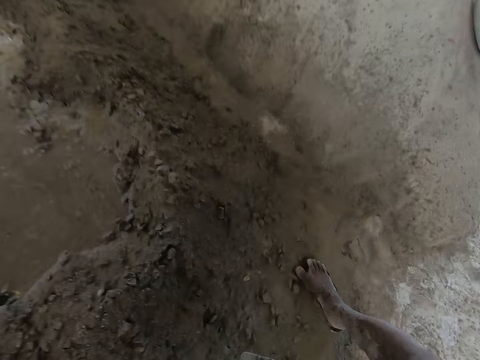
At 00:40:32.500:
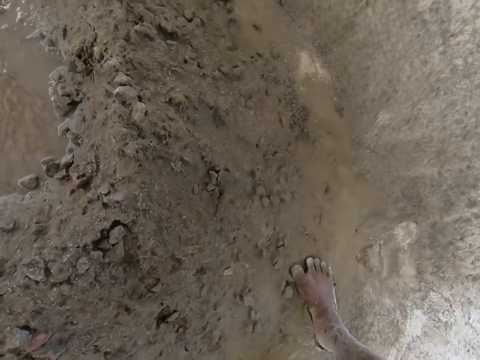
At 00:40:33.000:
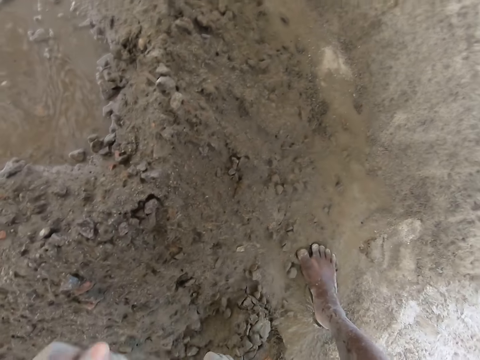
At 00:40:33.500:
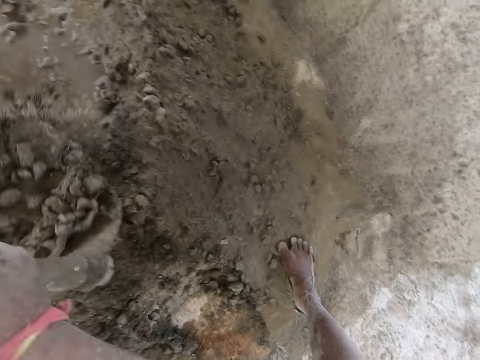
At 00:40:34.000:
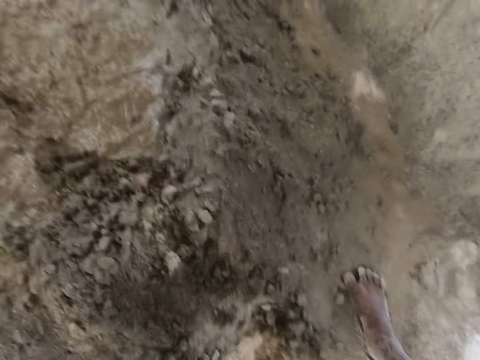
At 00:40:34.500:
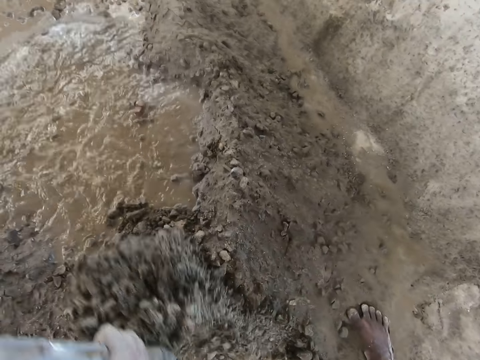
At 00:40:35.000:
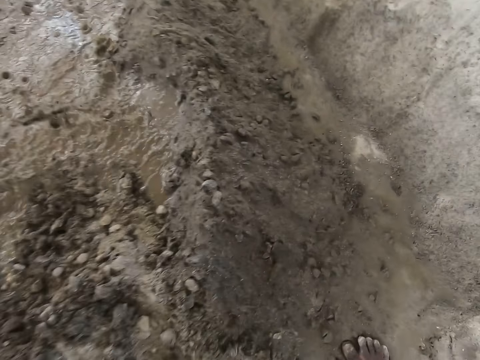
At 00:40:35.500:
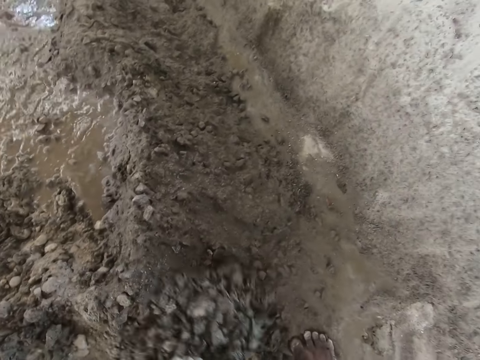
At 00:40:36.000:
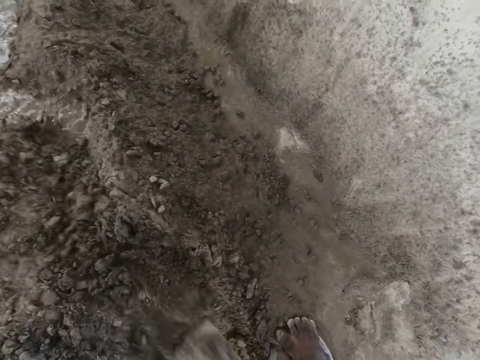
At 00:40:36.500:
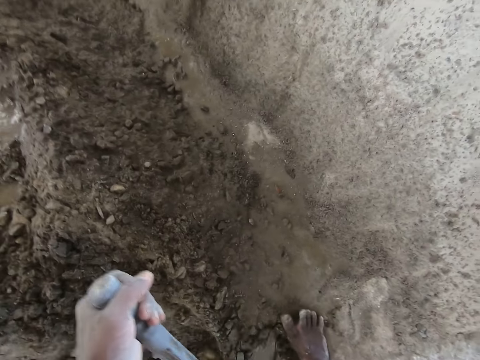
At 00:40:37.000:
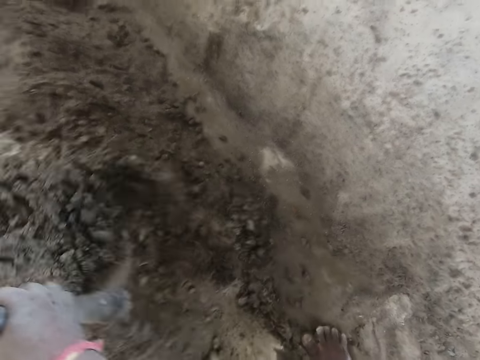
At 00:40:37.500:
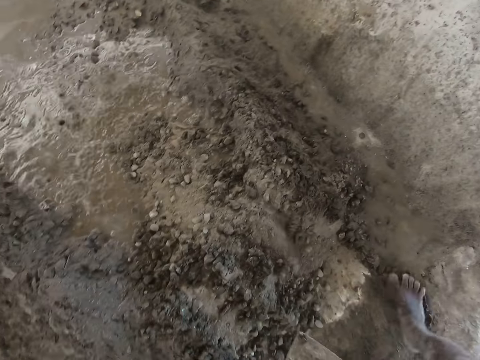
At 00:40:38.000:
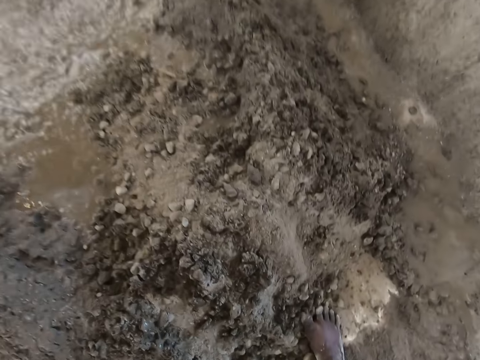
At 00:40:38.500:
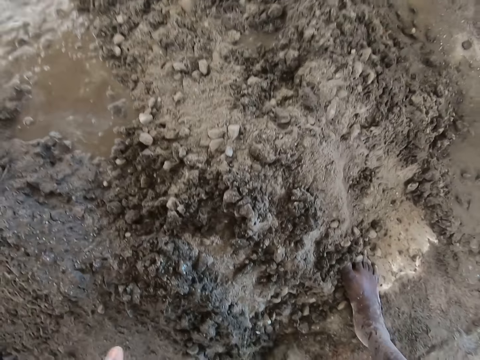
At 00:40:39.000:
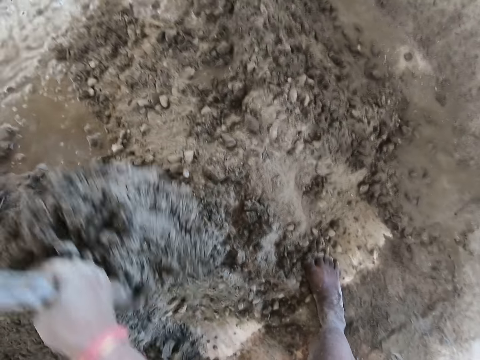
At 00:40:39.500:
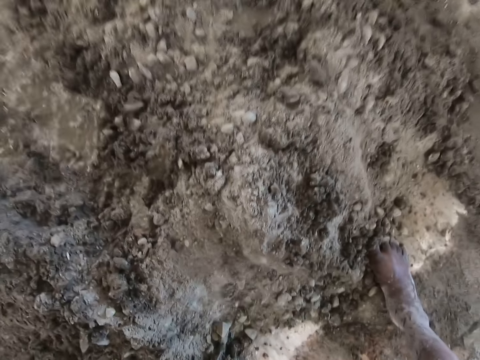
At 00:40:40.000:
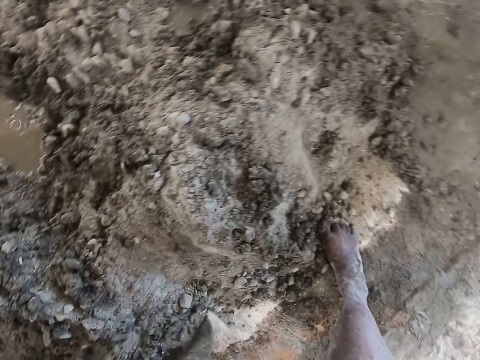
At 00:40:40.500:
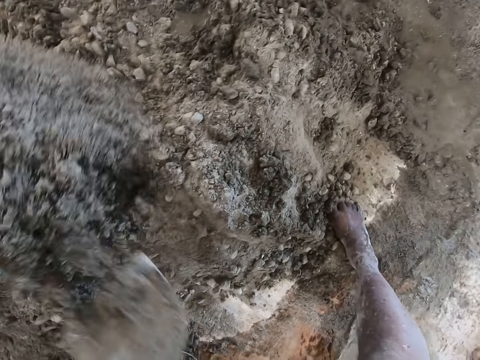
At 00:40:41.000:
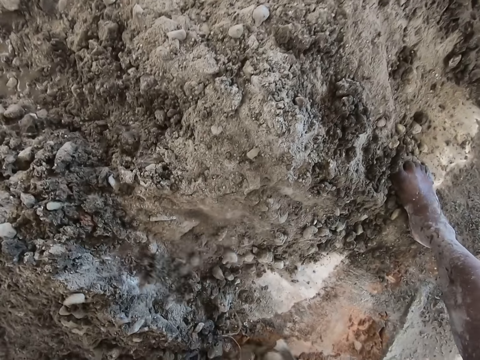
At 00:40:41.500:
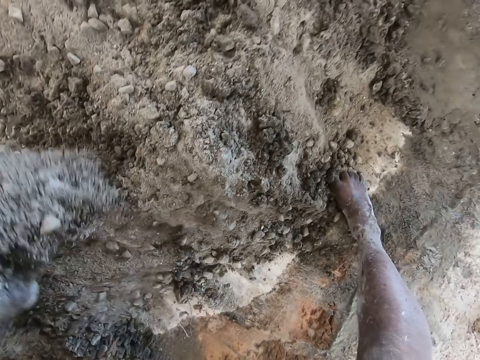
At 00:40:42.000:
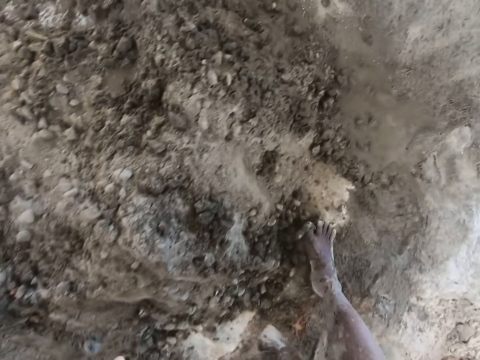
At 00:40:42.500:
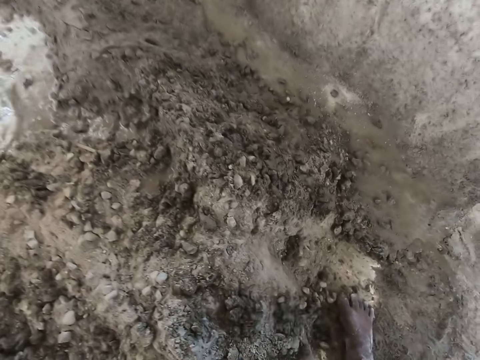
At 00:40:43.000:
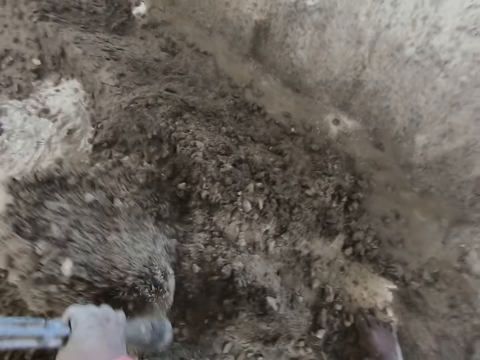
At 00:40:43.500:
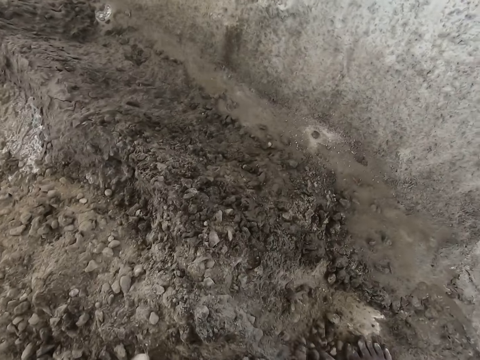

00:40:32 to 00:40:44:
The camera wearer scoops the mixed concrete with a hoe in both hands.

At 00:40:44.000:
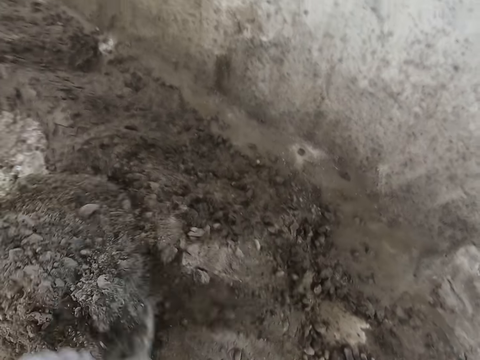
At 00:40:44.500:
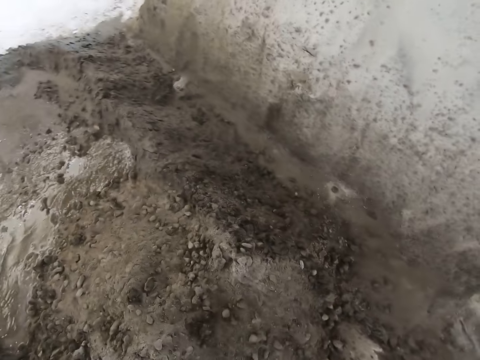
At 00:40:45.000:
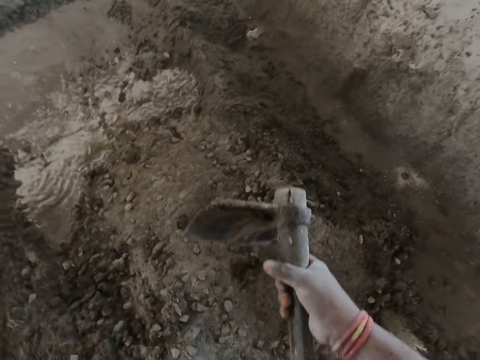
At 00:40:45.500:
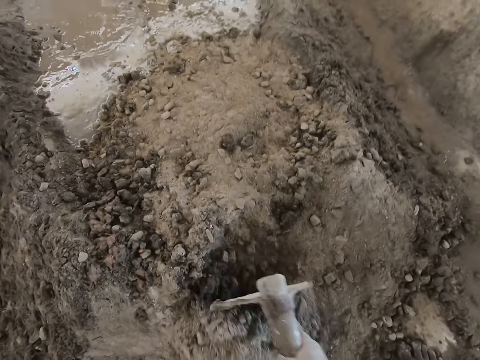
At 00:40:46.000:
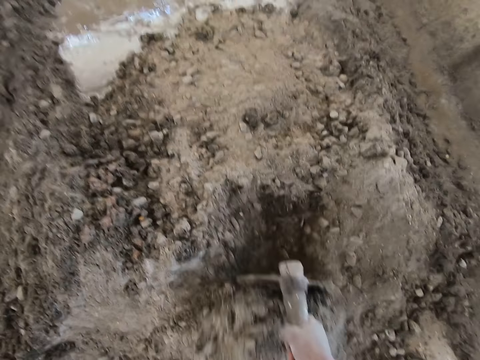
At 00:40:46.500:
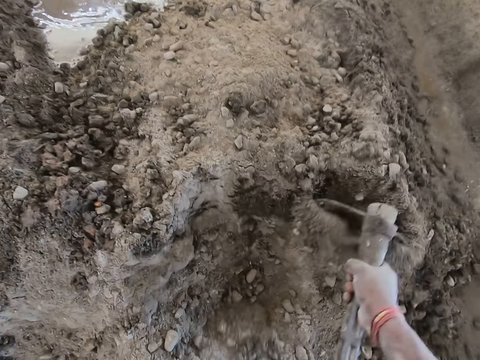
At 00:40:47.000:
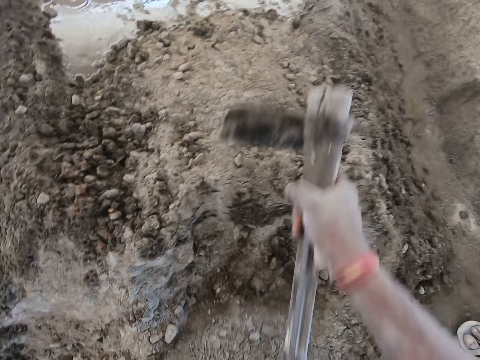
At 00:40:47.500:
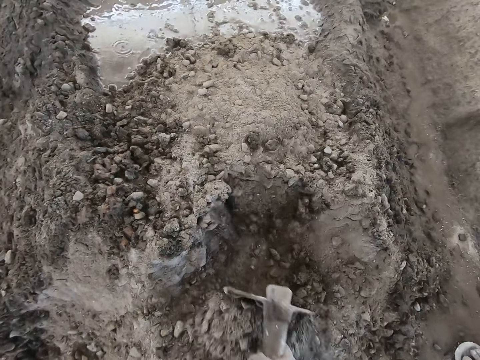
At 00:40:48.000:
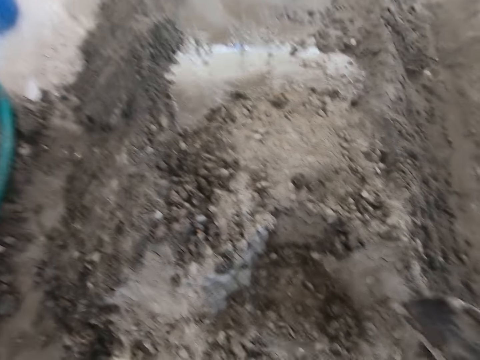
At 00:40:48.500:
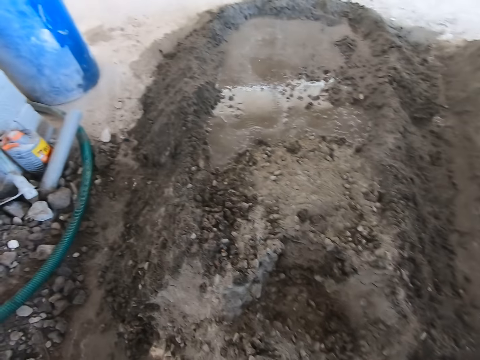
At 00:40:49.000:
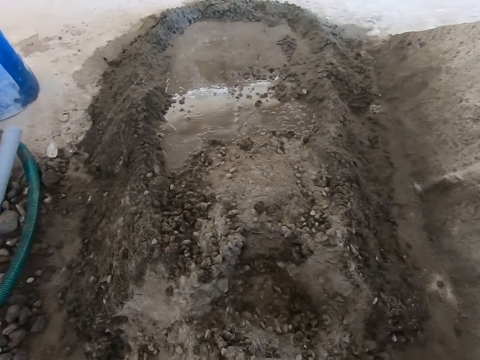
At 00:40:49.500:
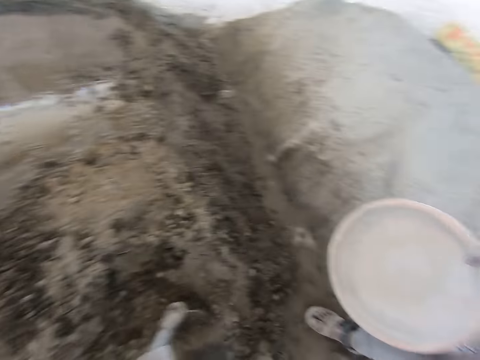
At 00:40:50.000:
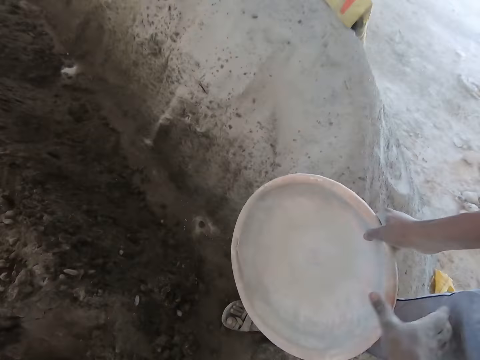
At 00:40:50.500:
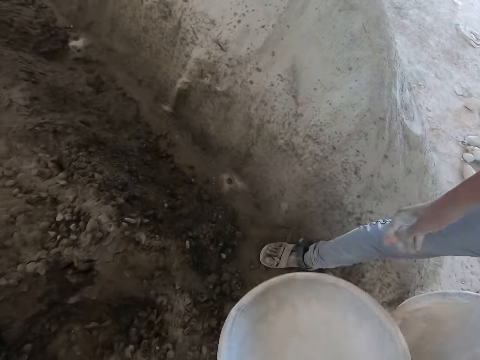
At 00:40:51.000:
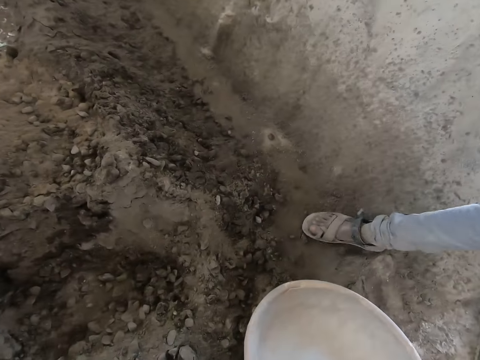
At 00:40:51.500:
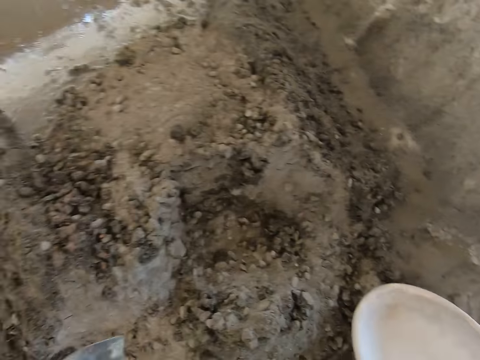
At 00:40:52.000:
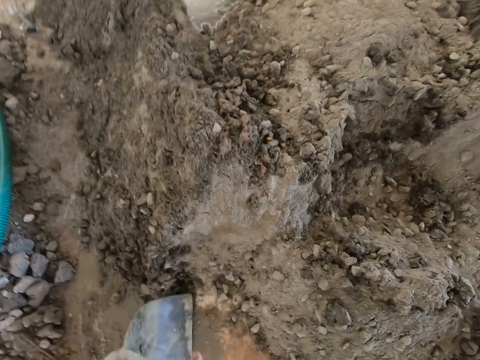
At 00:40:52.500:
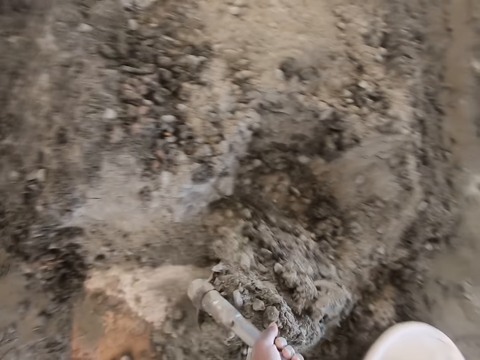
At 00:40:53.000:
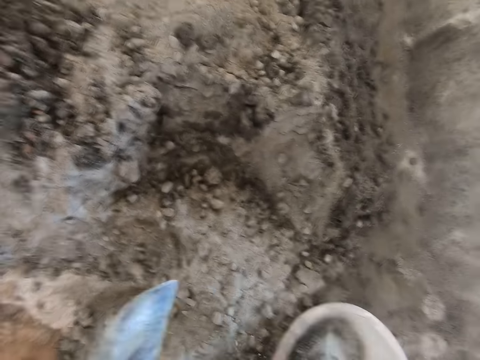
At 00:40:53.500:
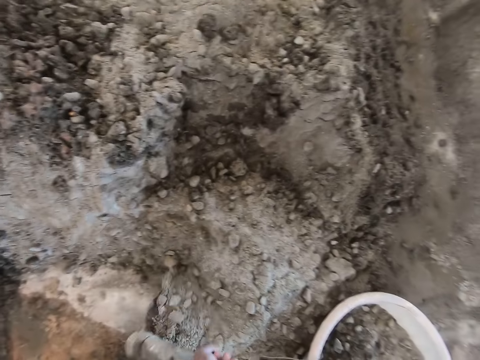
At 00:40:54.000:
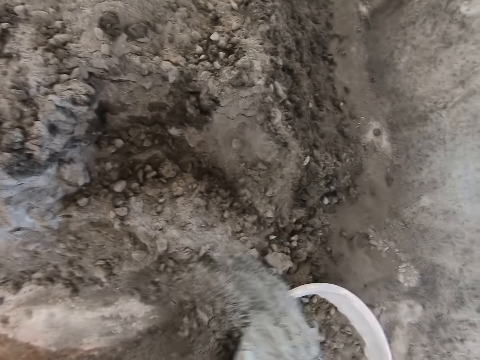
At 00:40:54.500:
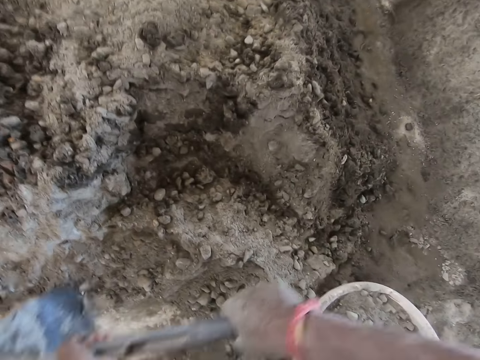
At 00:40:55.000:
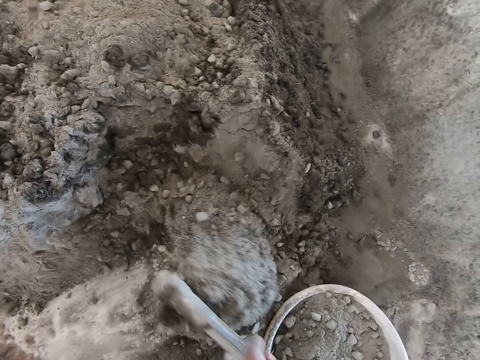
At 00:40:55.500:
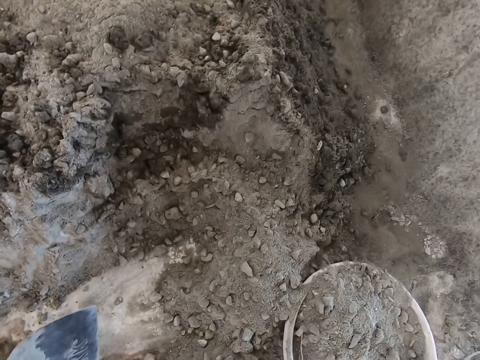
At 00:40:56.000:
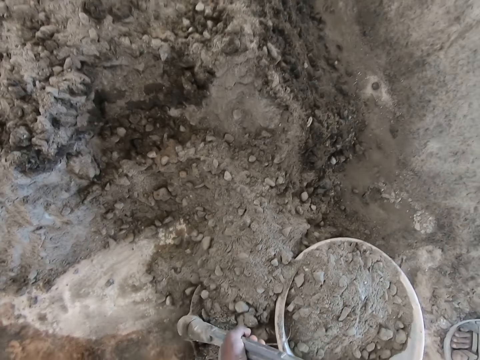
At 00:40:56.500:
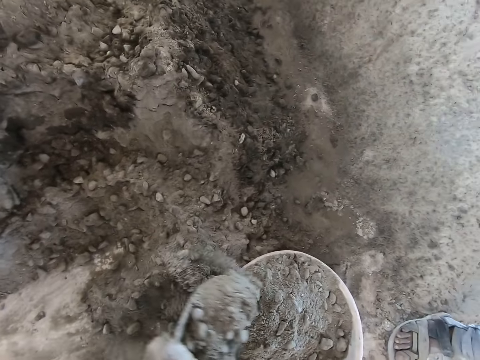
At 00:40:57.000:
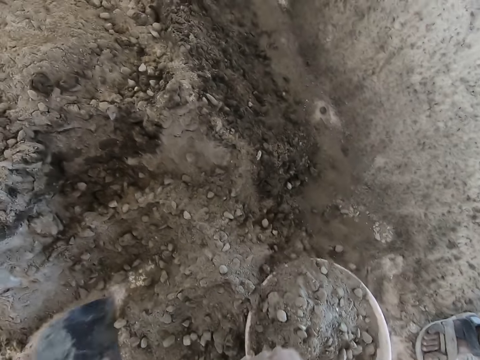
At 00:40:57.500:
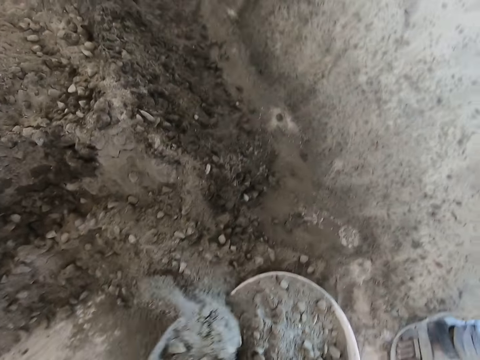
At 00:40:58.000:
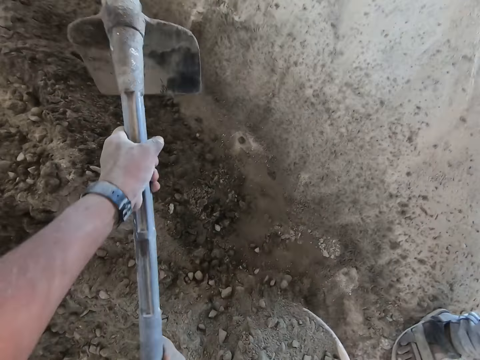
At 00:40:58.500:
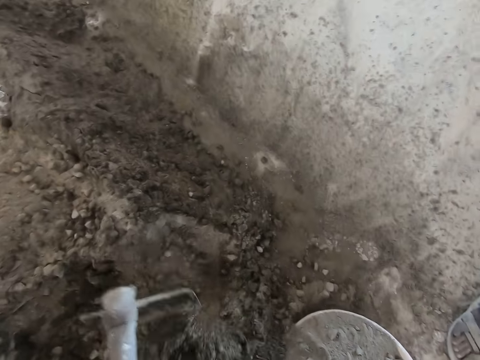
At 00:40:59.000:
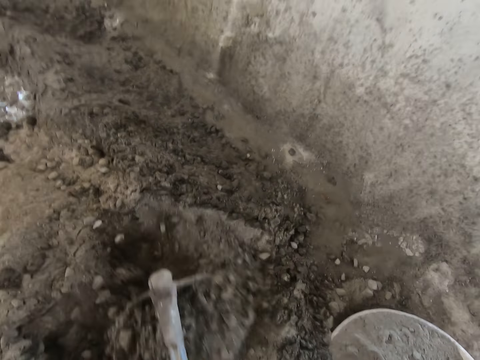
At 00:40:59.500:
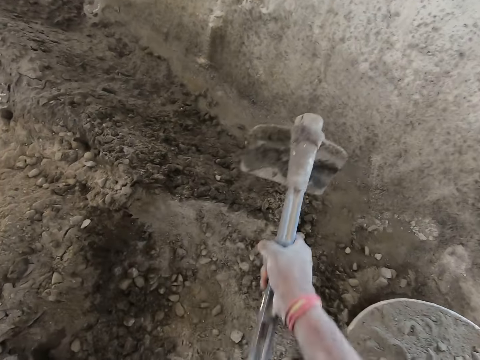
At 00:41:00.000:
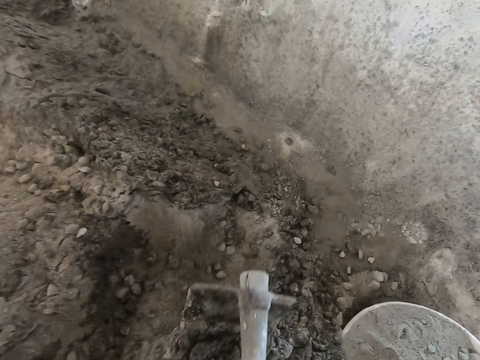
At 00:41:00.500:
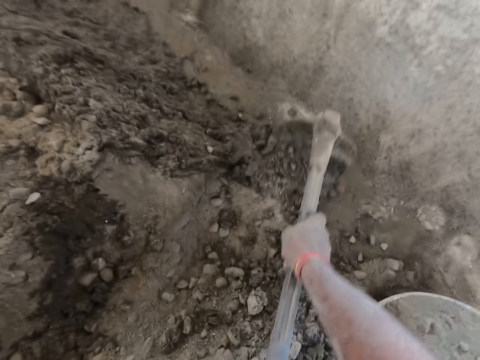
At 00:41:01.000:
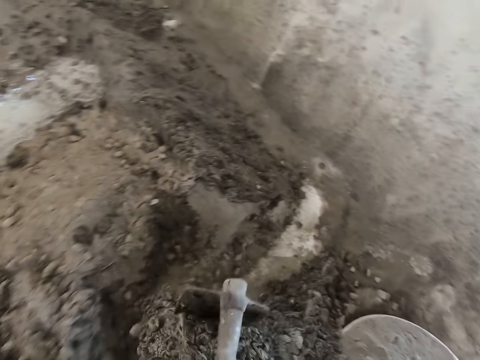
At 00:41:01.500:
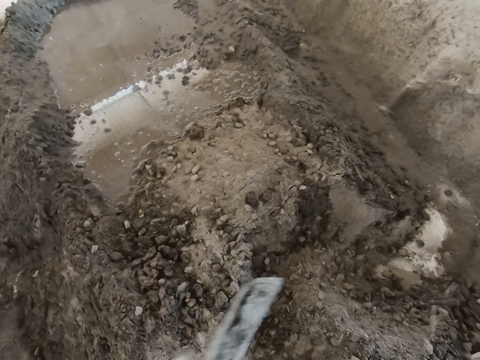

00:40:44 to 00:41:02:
The camera wearer gathers some mortar on the ground with the hoe in his hands. A man interacts with the camera wearer. The camera wearer responds to the man. He collects a head pan from the man with his right hand. He packs some mortar from the ground into the head pan on the ground with the hoe in his hands. He gathers some mortar on the ground with the hoe in his hands. He mixes the soil.
